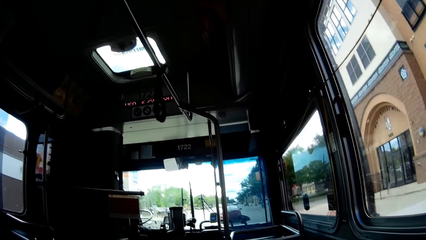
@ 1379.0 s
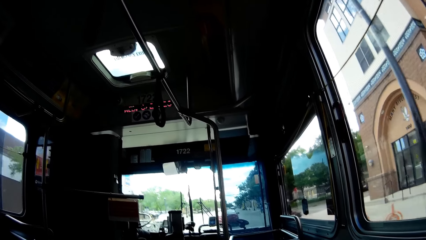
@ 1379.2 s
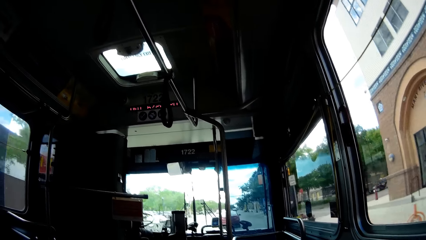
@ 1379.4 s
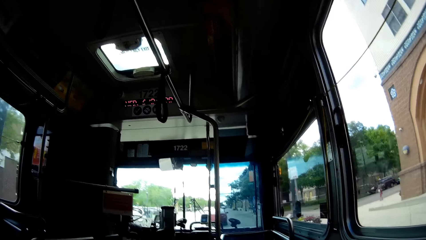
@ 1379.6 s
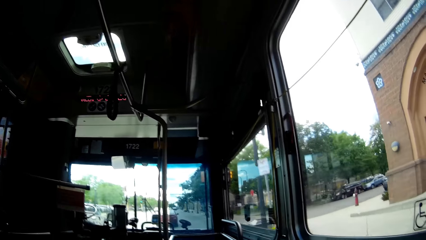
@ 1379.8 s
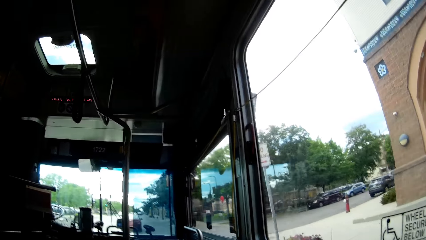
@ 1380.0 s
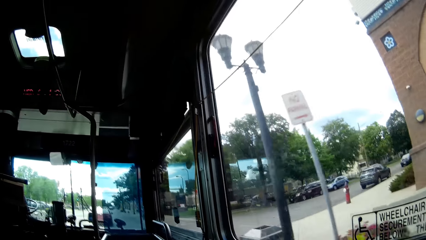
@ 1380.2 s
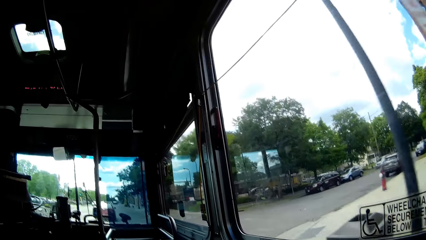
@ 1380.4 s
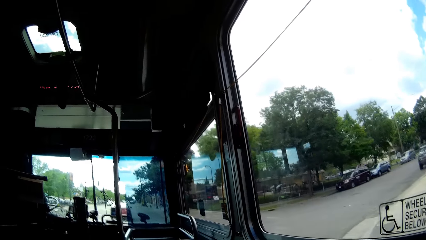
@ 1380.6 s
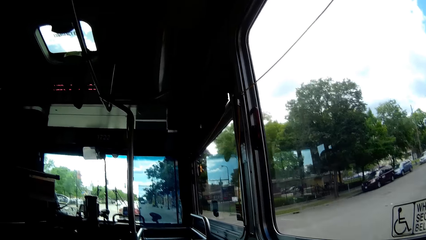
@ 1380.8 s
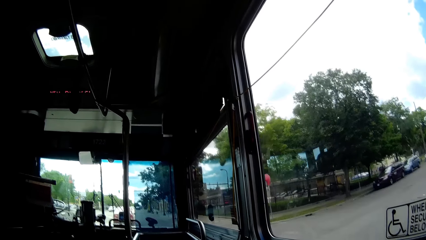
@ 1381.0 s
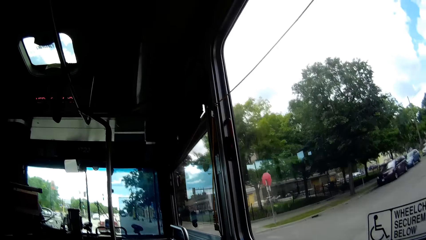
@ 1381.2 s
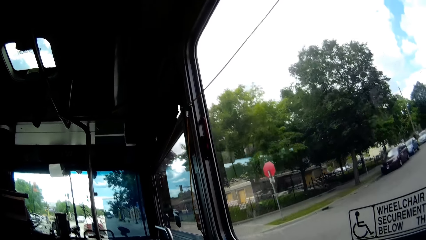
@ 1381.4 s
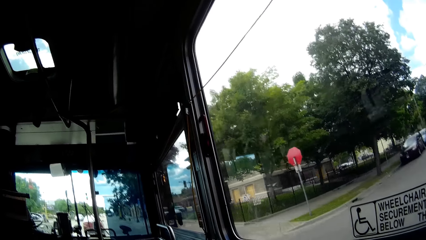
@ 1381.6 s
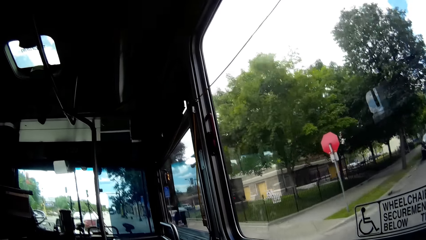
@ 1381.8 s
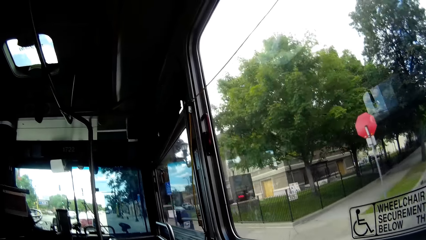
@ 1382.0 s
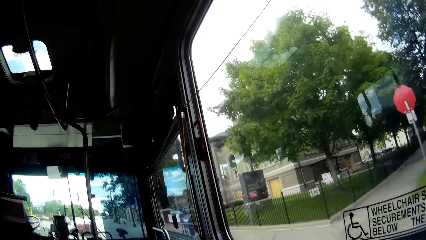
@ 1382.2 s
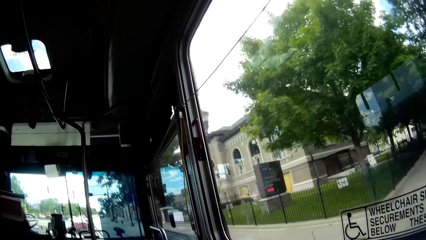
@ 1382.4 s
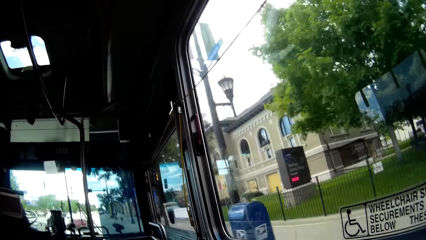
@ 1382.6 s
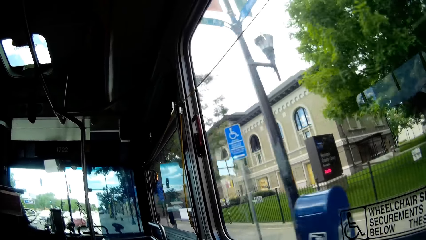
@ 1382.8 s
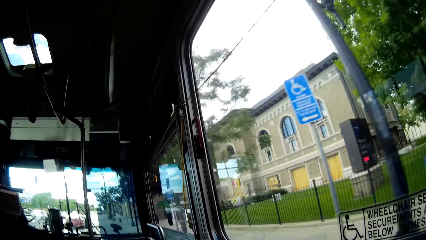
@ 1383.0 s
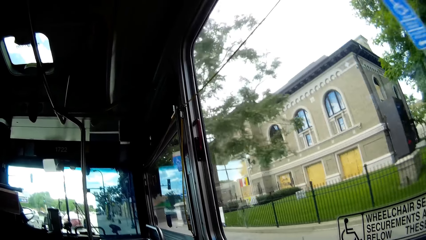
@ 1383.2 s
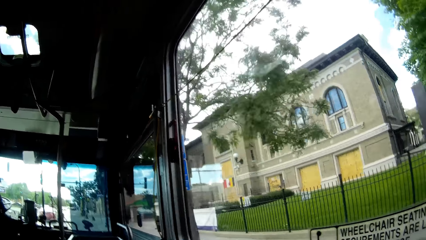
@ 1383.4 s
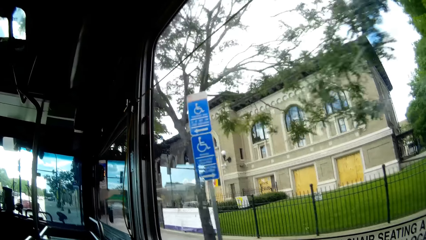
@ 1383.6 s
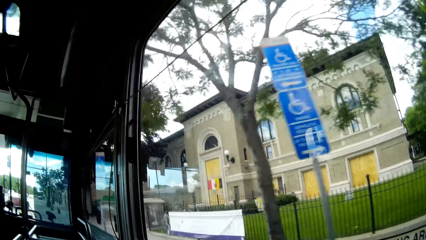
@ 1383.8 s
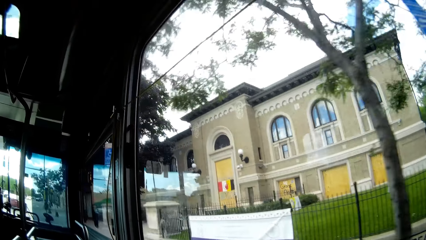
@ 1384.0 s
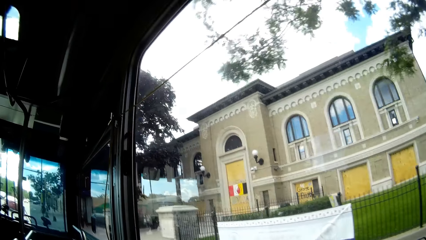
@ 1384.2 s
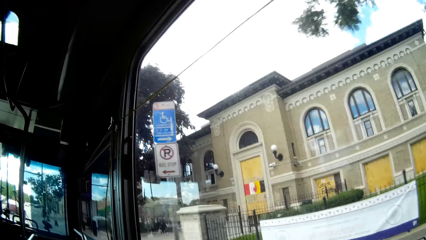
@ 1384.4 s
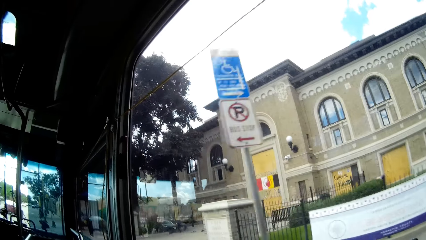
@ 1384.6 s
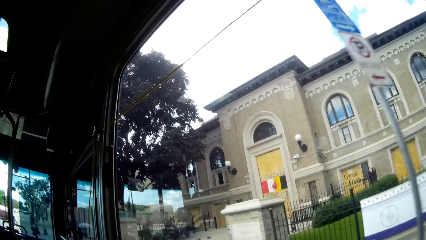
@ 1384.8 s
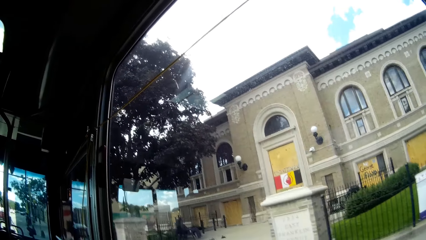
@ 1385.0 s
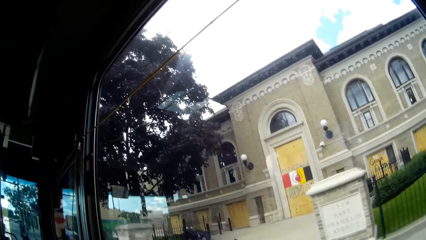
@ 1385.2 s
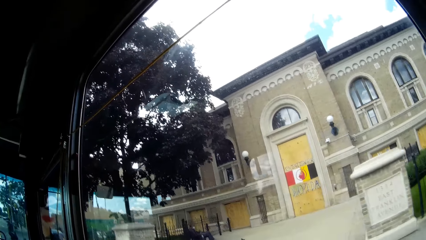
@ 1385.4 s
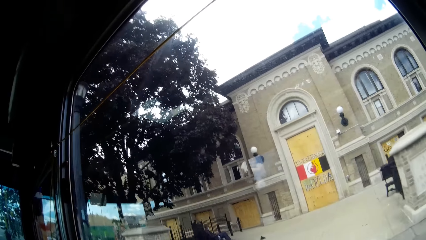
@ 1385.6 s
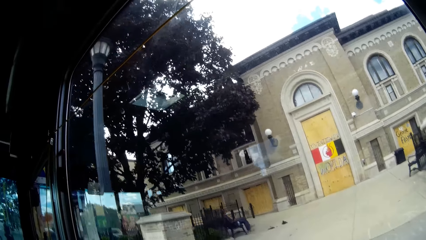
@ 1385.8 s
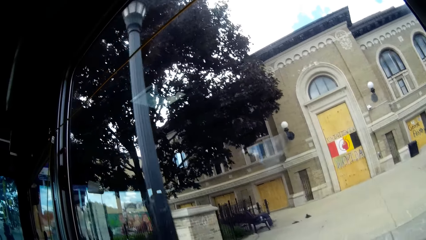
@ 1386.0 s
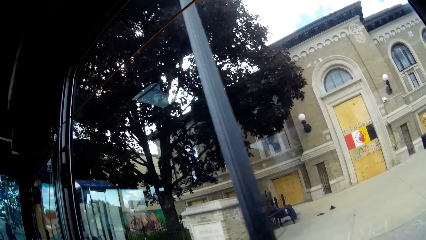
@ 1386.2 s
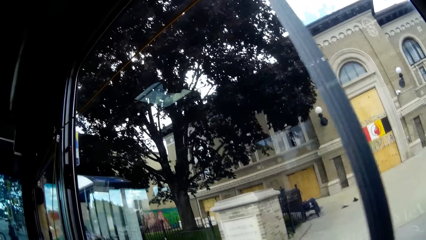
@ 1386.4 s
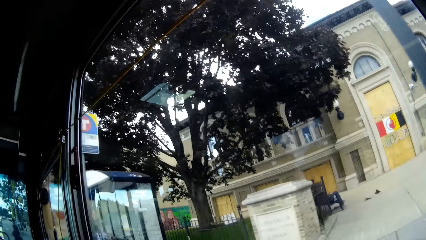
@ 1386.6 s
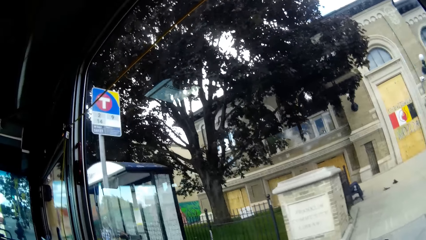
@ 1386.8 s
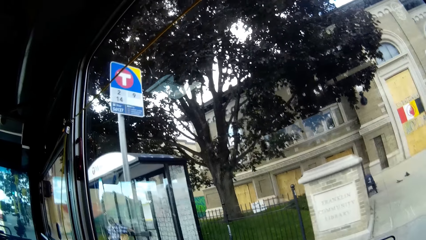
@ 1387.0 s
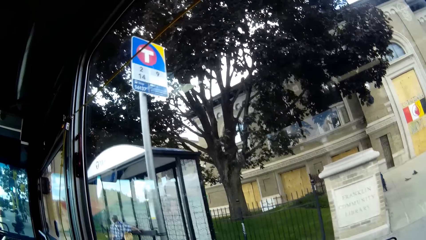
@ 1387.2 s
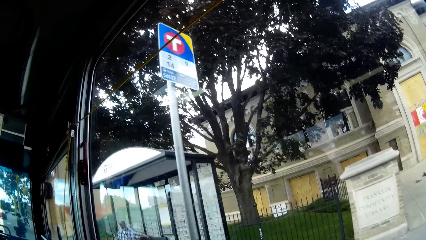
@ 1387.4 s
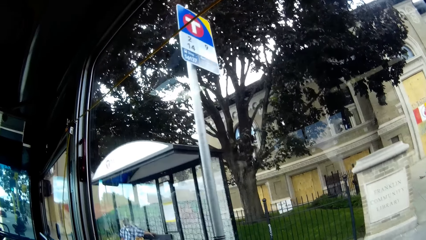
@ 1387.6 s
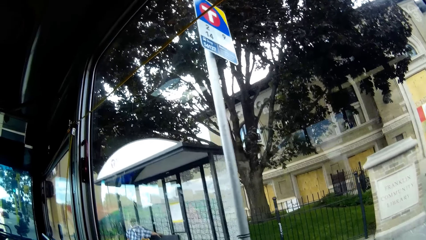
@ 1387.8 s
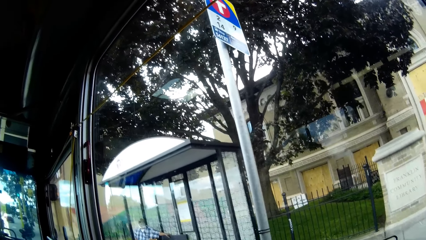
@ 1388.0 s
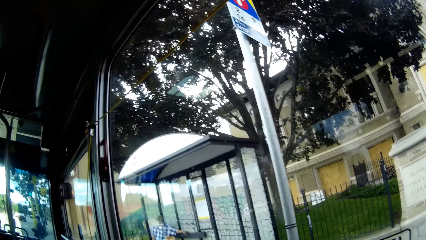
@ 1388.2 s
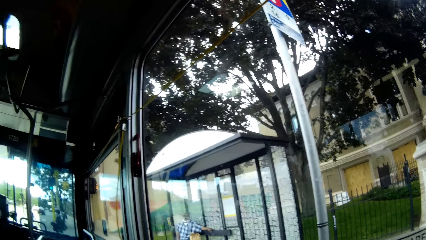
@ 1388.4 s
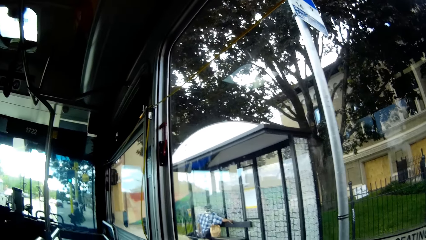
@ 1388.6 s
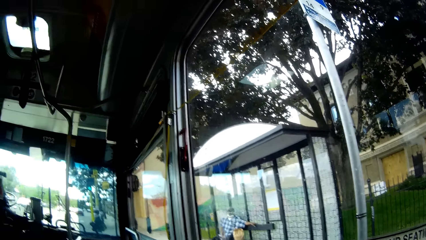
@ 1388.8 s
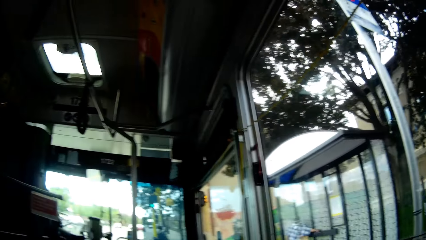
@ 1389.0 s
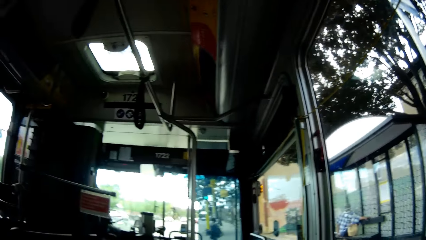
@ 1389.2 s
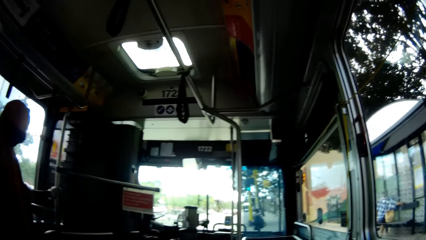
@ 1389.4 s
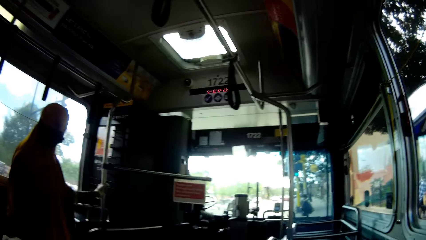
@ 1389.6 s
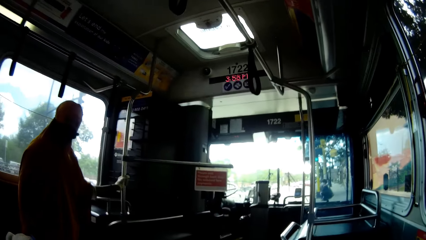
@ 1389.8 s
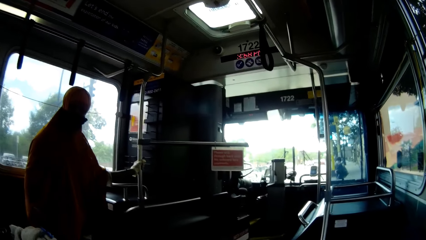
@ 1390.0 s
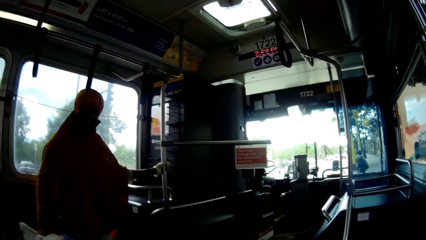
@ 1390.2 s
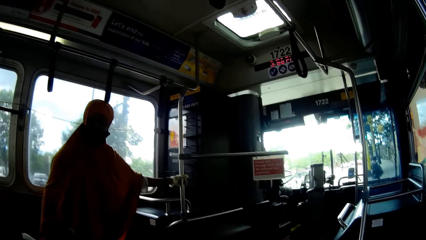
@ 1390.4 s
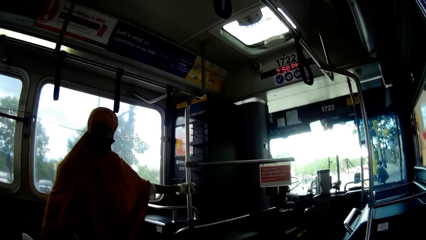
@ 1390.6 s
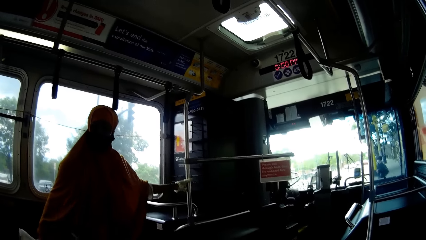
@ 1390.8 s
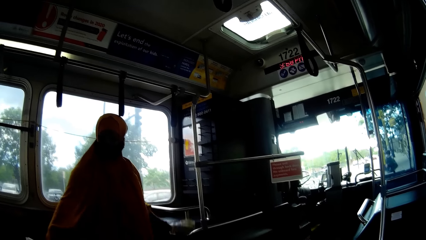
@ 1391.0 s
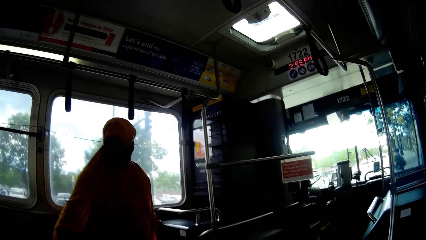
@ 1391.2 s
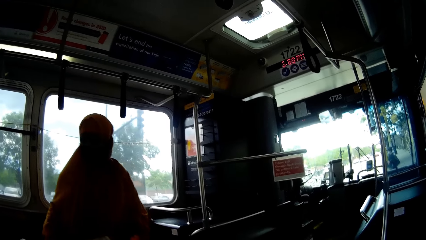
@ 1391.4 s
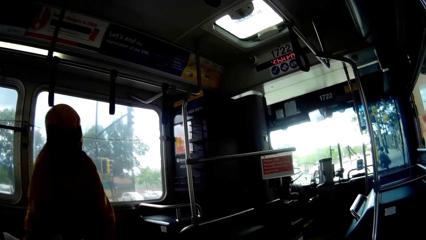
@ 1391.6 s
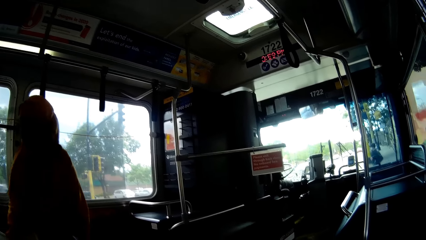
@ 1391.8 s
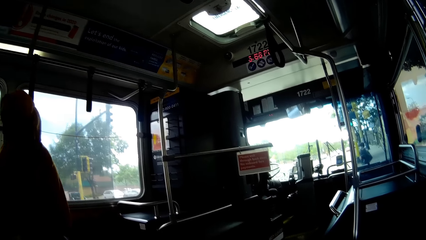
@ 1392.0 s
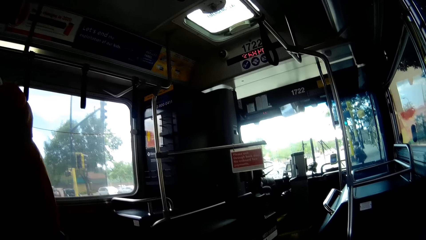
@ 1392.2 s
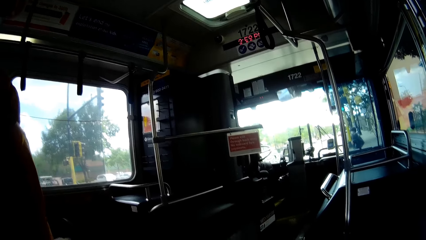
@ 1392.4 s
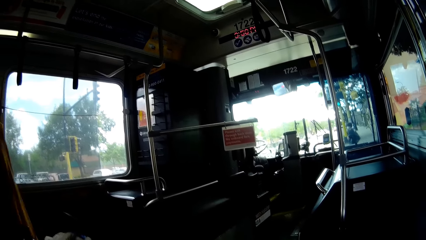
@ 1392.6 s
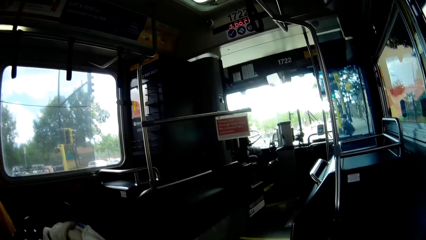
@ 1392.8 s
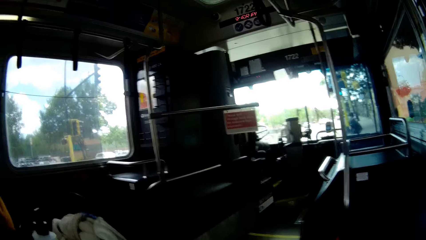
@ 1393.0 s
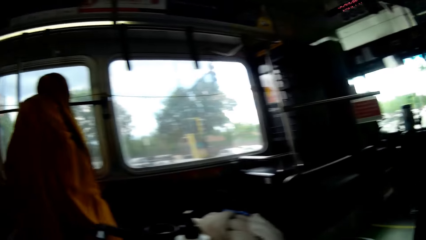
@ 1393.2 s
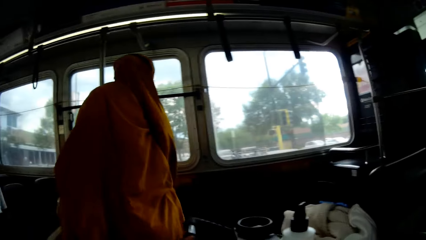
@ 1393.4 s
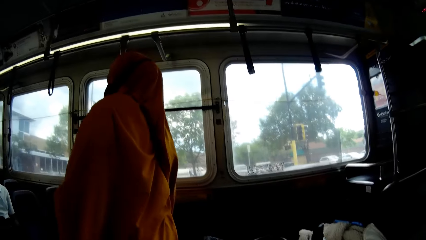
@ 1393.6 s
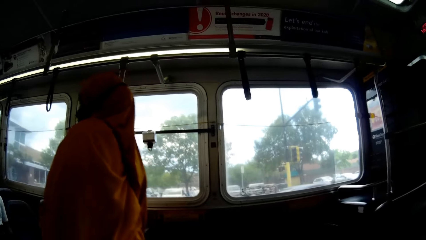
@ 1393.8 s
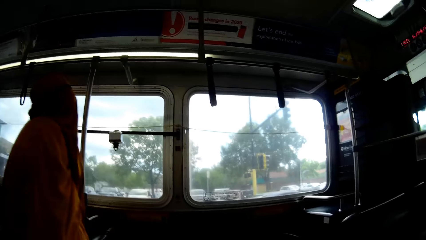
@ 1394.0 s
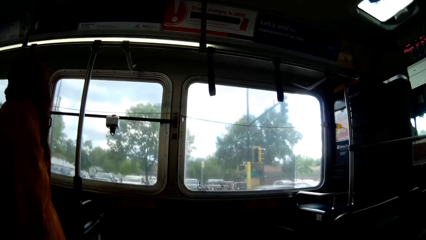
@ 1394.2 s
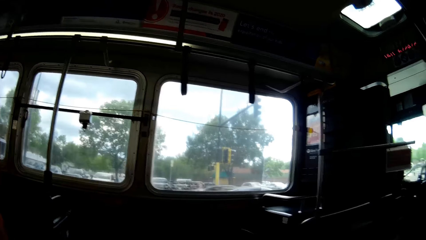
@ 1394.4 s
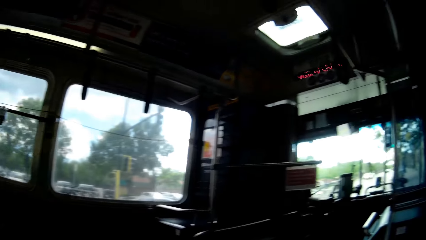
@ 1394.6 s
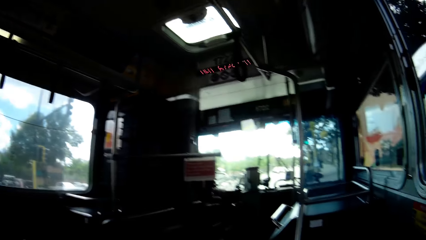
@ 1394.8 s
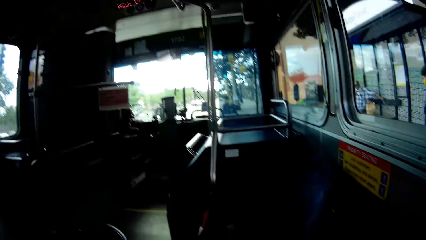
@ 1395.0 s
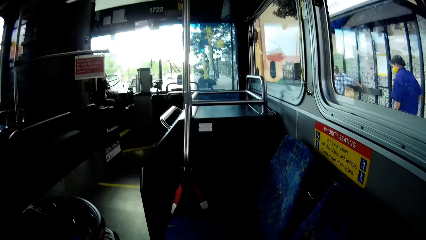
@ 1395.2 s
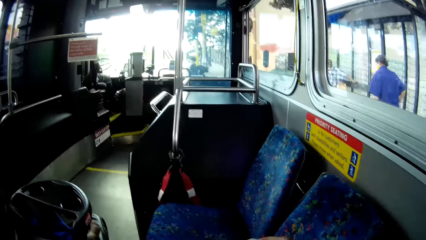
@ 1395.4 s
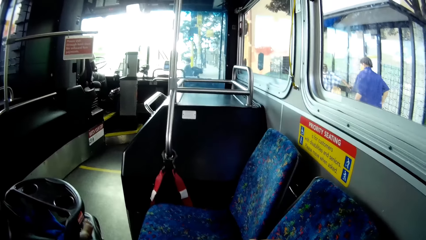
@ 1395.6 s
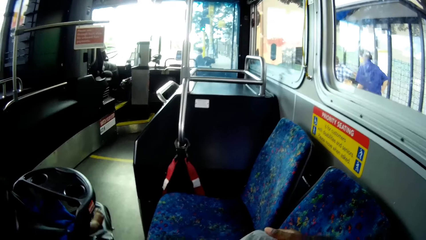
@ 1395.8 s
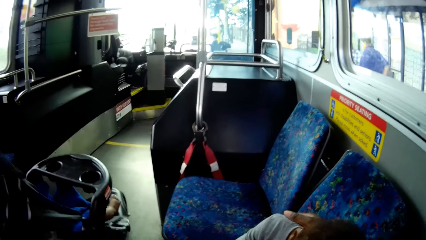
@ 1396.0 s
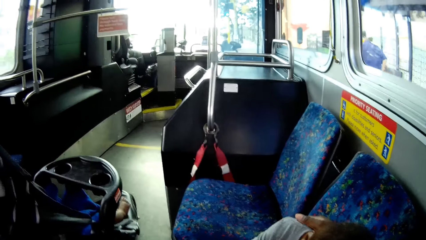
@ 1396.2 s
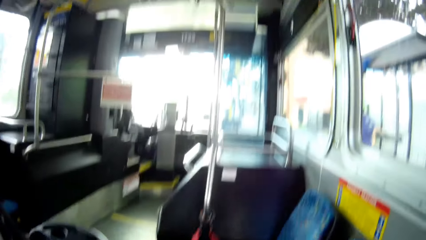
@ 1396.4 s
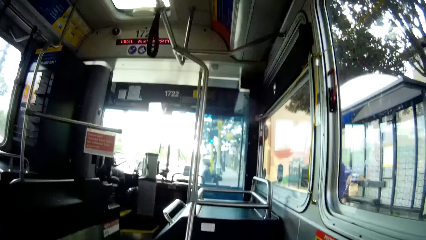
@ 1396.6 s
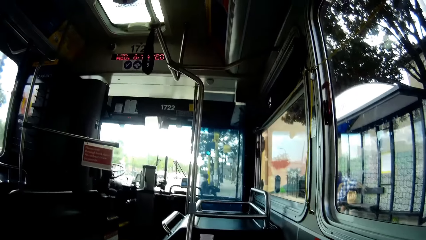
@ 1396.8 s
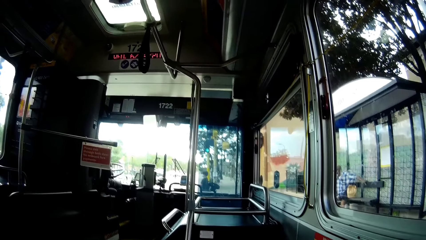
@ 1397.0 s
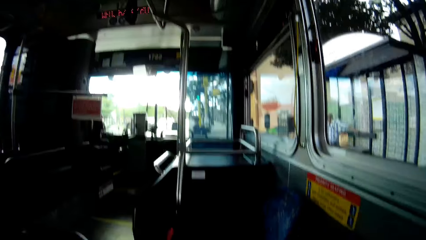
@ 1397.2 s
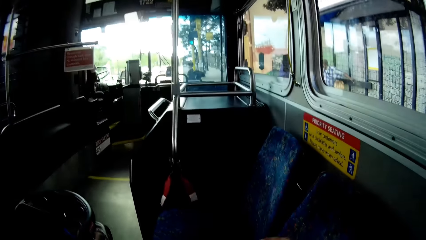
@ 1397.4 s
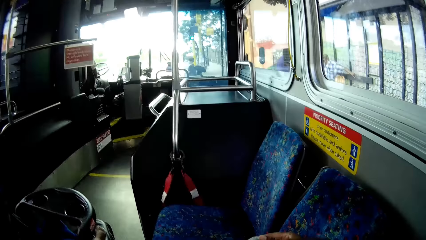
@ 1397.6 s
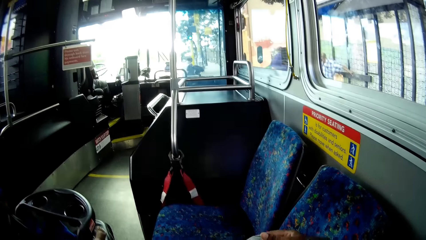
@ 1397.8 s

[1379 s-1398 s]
The camera wearer looks out the window at some buildings and cars. They look at the woman. They look around the bus. The woman walks towards the rear of the bus.
